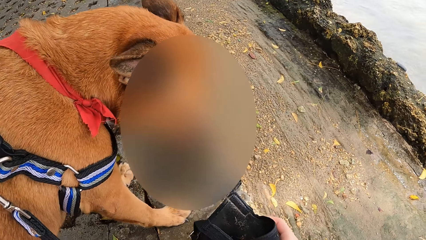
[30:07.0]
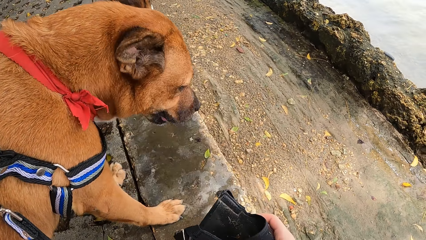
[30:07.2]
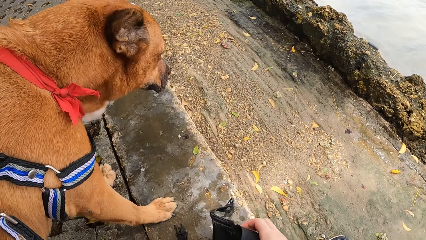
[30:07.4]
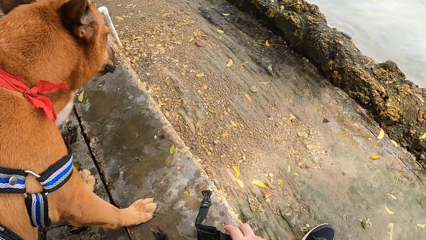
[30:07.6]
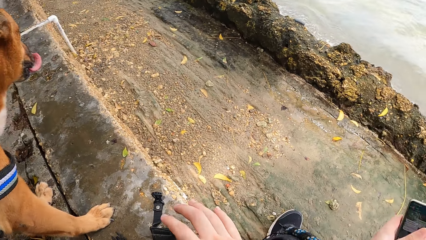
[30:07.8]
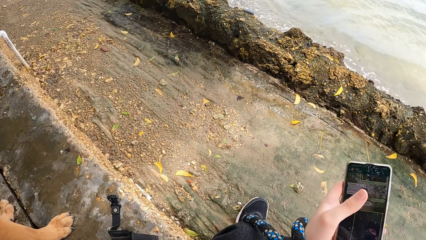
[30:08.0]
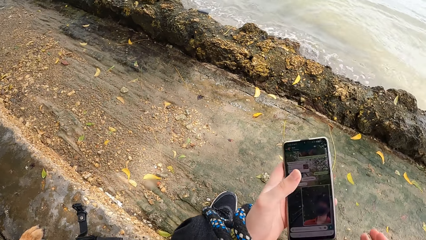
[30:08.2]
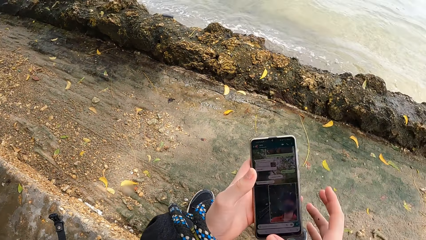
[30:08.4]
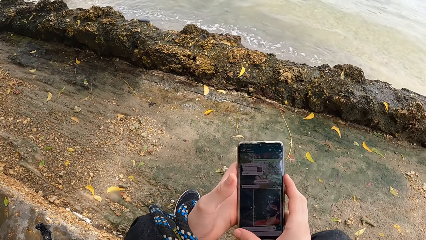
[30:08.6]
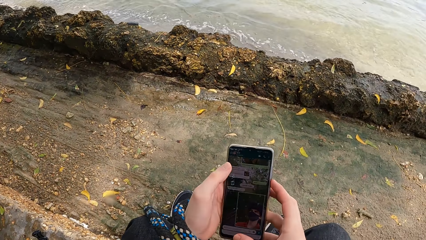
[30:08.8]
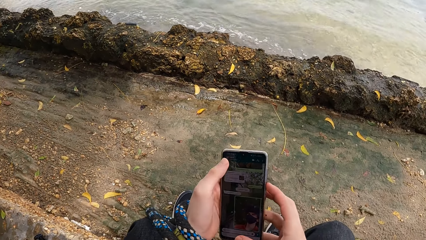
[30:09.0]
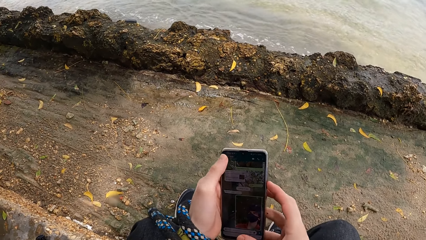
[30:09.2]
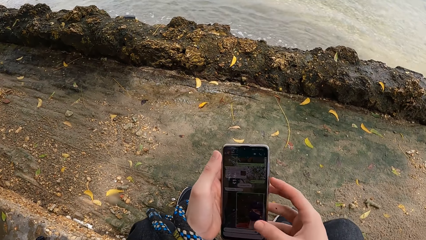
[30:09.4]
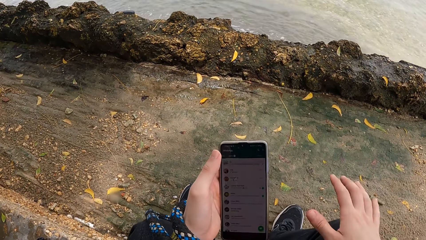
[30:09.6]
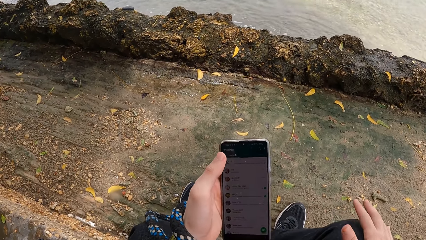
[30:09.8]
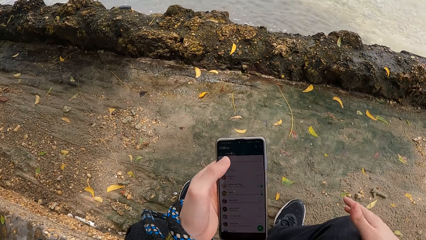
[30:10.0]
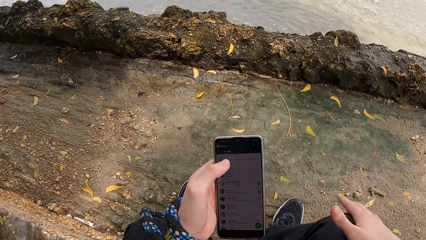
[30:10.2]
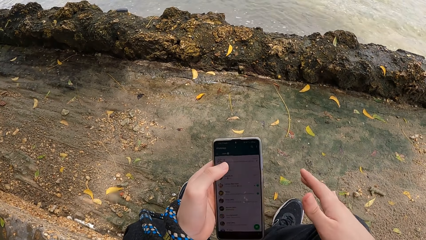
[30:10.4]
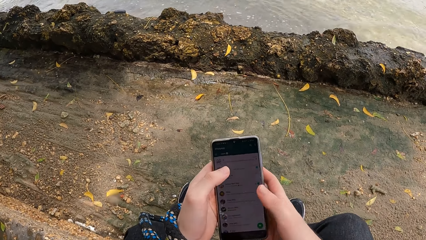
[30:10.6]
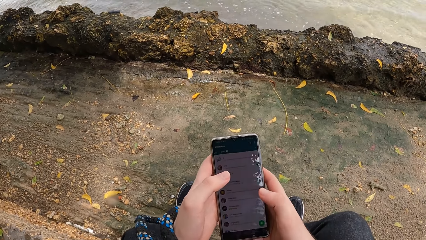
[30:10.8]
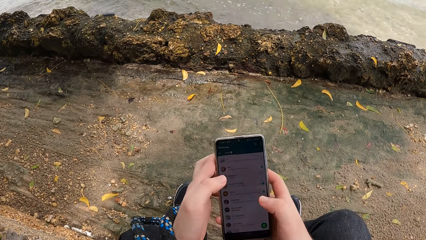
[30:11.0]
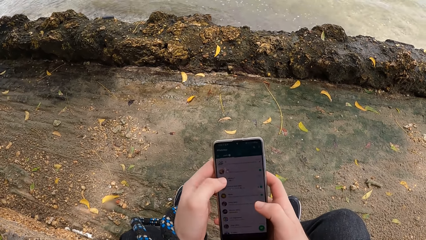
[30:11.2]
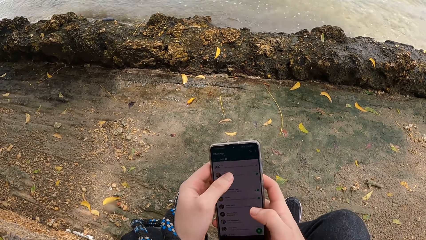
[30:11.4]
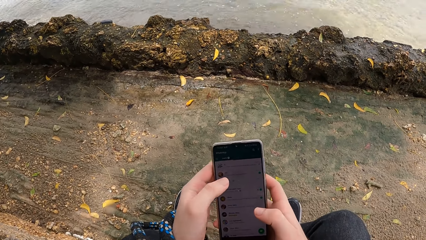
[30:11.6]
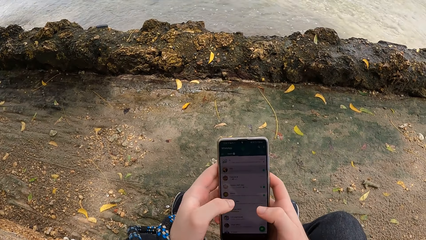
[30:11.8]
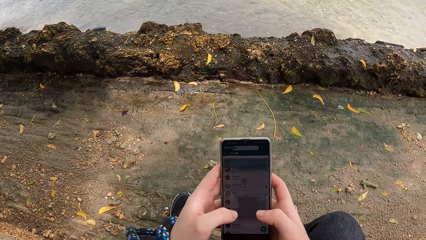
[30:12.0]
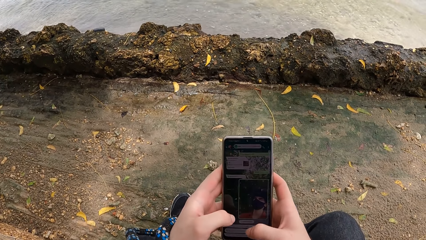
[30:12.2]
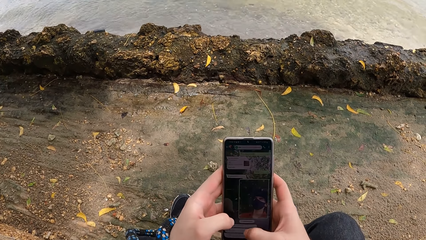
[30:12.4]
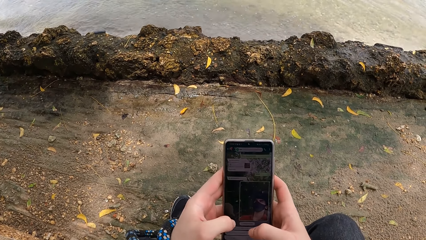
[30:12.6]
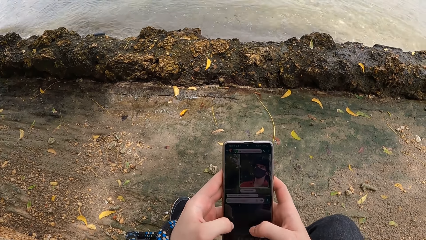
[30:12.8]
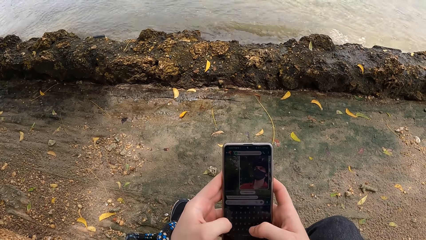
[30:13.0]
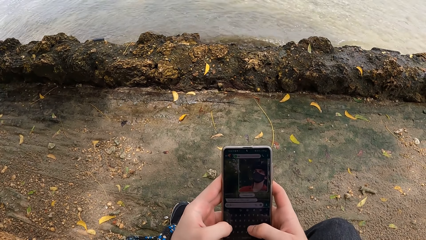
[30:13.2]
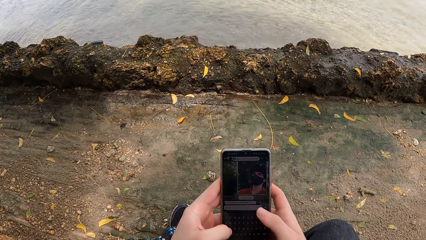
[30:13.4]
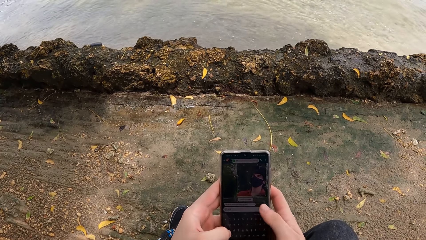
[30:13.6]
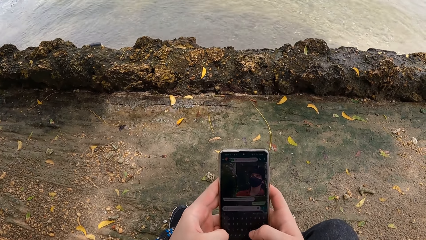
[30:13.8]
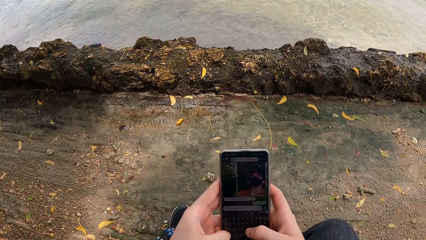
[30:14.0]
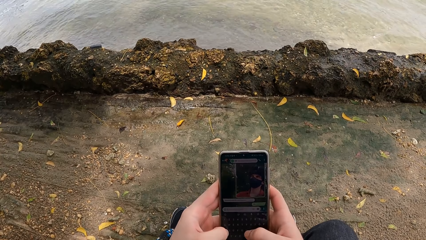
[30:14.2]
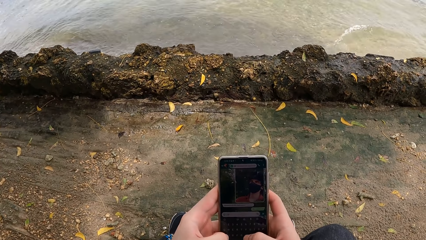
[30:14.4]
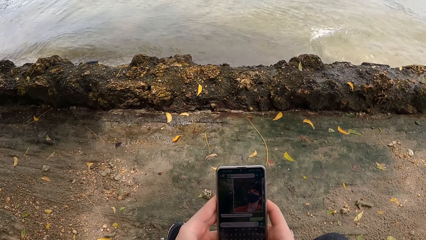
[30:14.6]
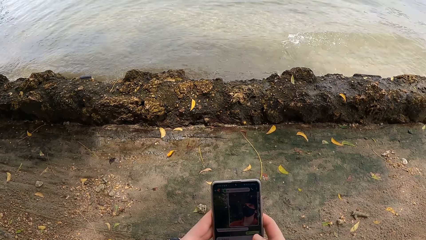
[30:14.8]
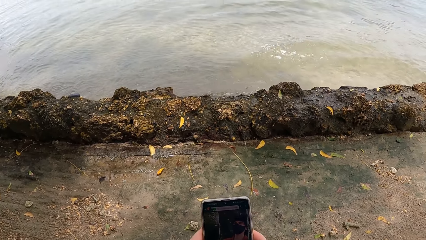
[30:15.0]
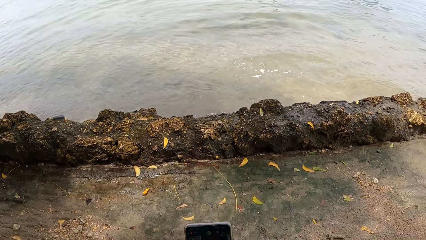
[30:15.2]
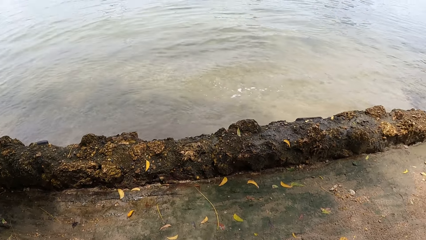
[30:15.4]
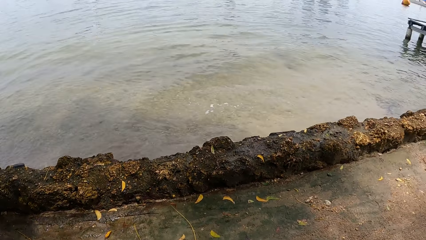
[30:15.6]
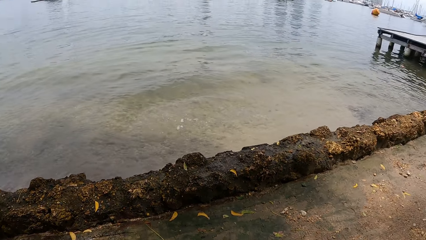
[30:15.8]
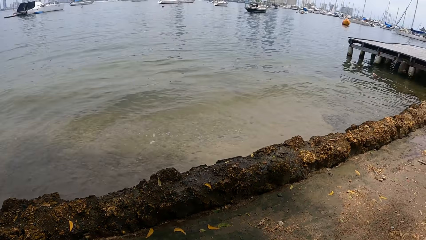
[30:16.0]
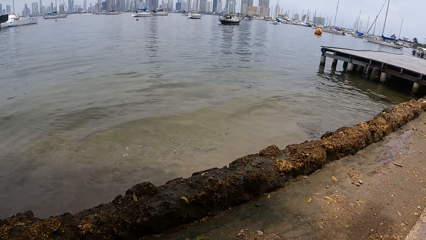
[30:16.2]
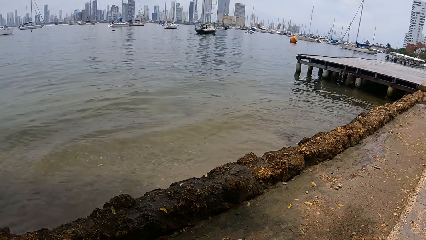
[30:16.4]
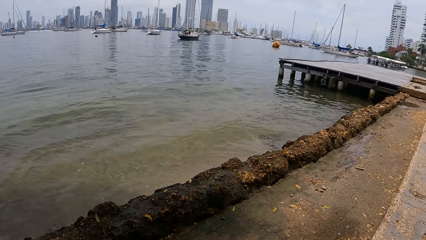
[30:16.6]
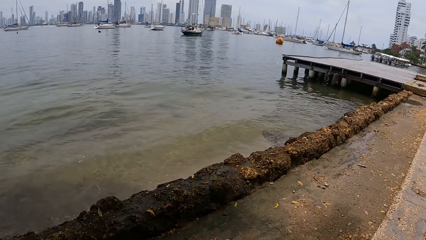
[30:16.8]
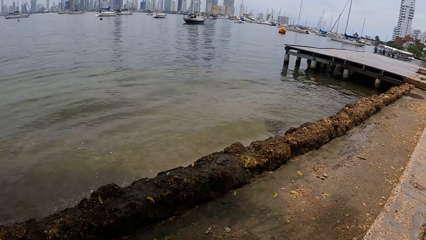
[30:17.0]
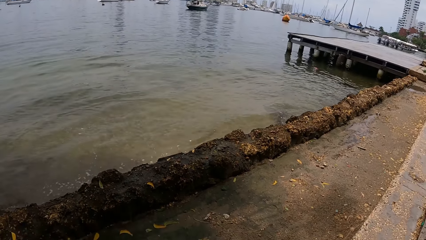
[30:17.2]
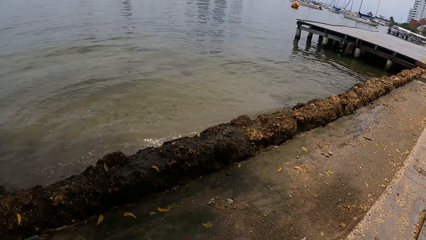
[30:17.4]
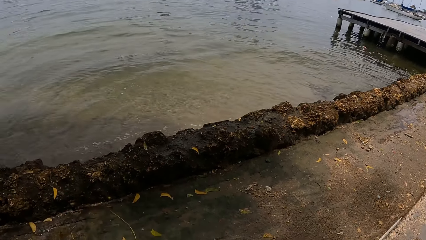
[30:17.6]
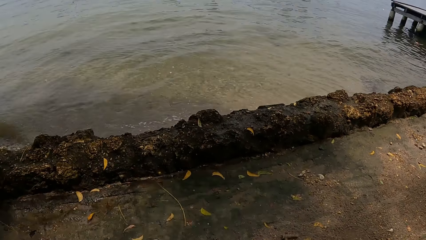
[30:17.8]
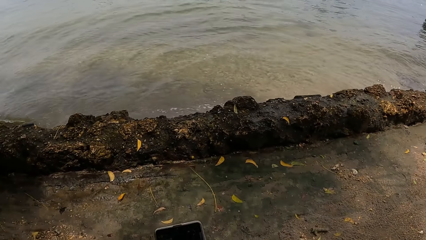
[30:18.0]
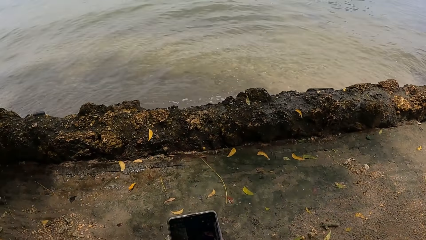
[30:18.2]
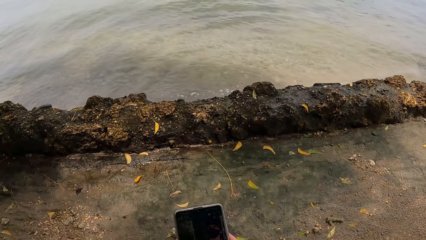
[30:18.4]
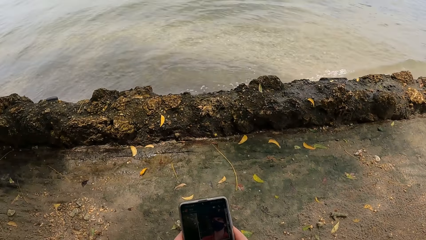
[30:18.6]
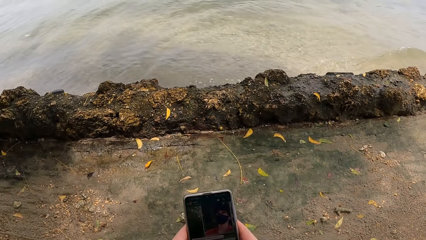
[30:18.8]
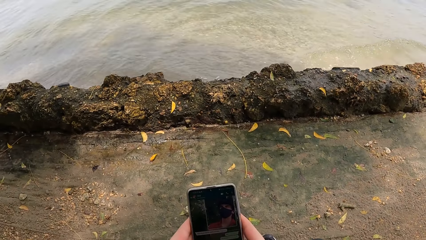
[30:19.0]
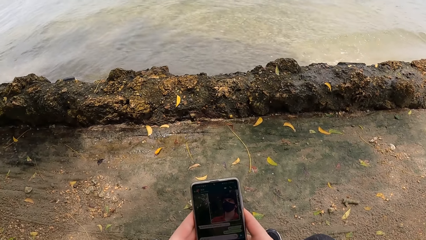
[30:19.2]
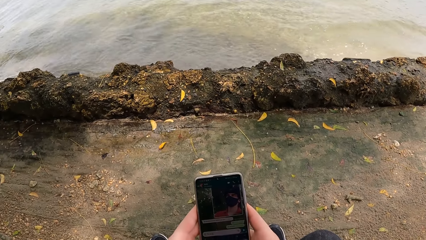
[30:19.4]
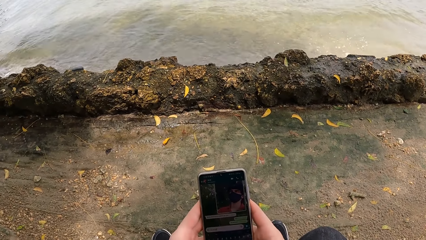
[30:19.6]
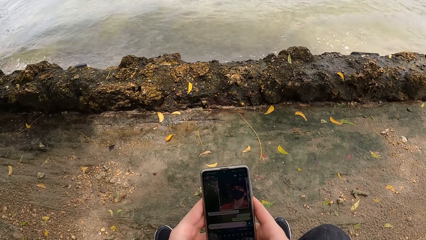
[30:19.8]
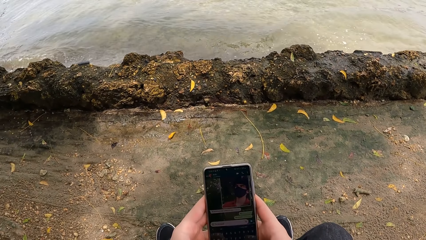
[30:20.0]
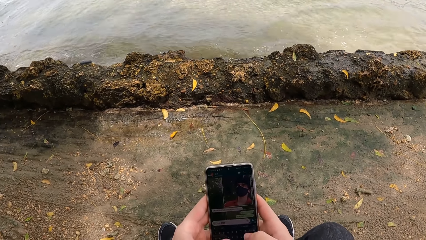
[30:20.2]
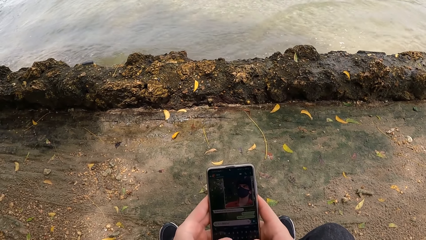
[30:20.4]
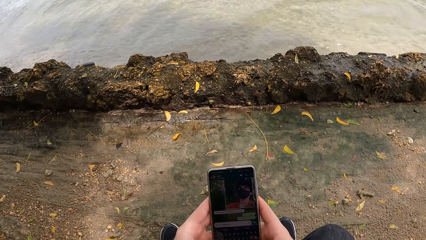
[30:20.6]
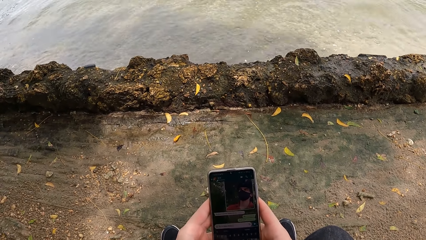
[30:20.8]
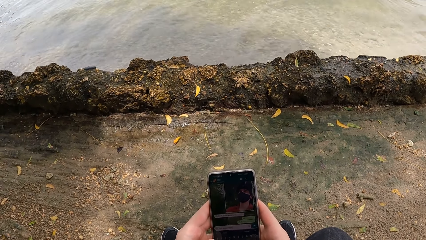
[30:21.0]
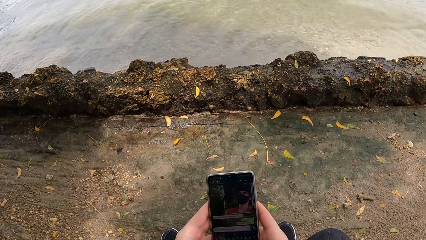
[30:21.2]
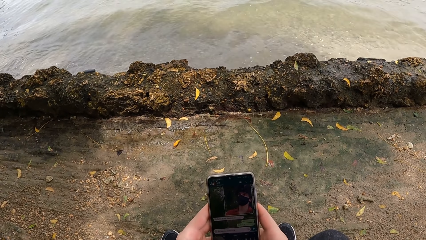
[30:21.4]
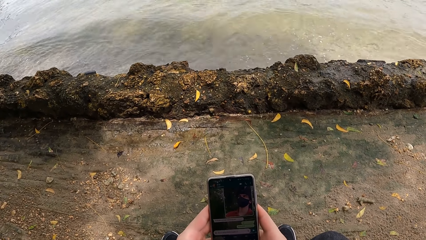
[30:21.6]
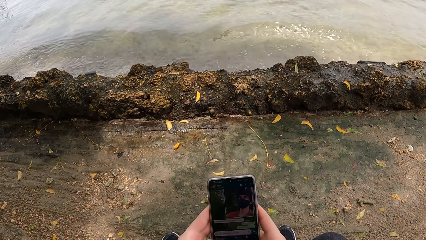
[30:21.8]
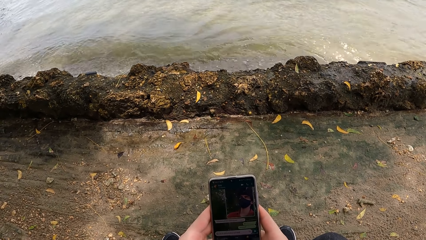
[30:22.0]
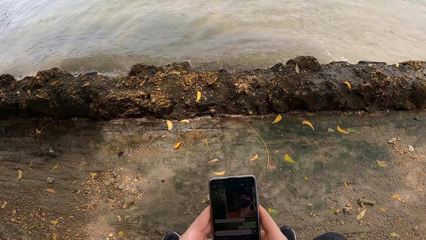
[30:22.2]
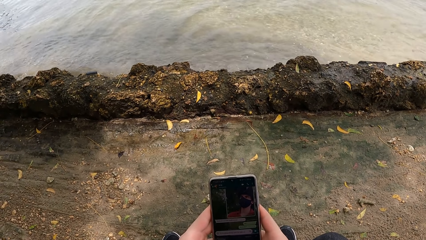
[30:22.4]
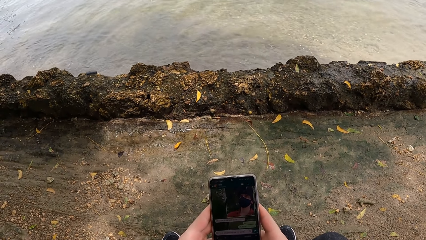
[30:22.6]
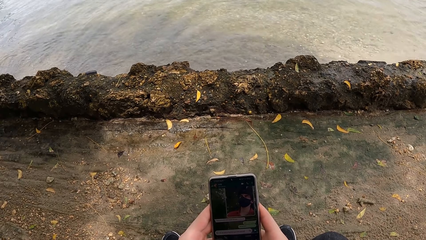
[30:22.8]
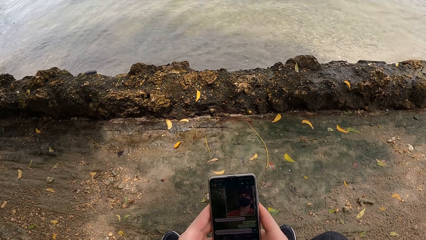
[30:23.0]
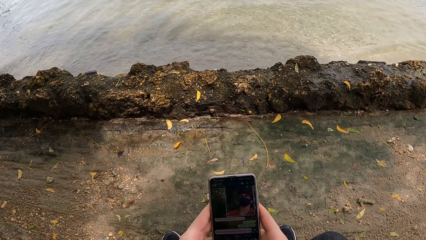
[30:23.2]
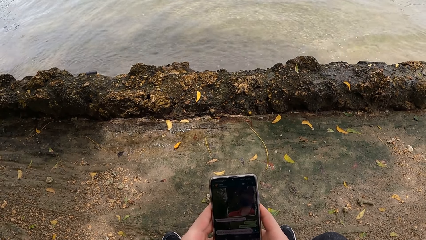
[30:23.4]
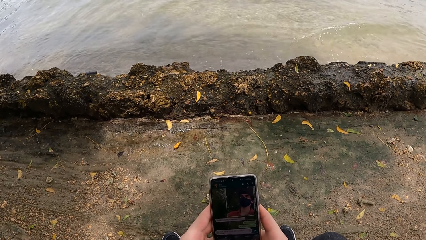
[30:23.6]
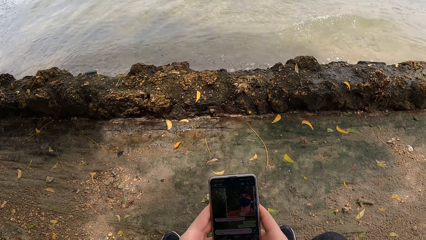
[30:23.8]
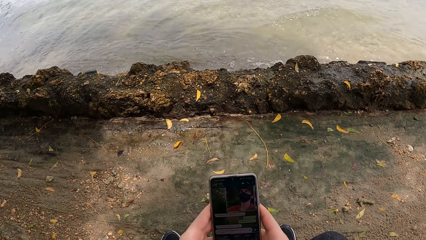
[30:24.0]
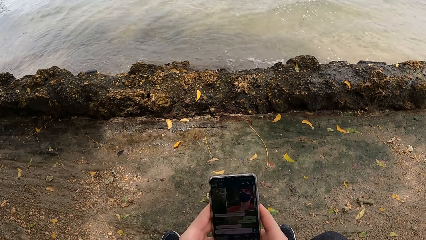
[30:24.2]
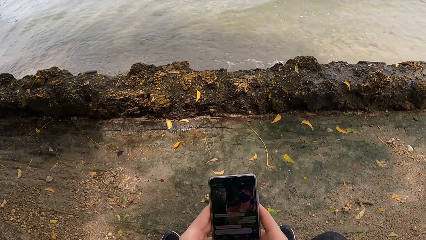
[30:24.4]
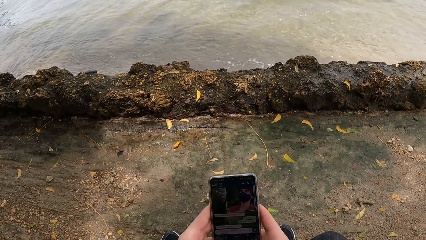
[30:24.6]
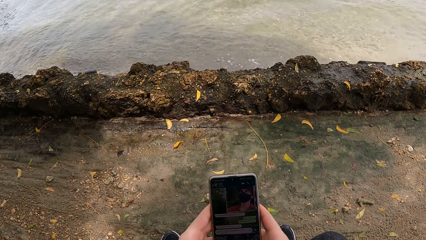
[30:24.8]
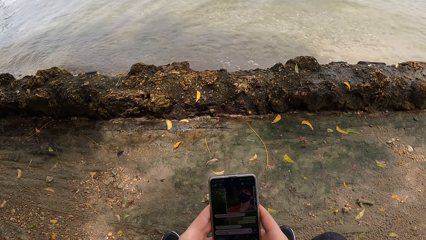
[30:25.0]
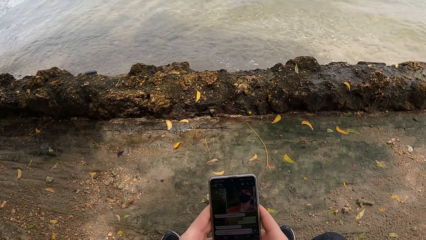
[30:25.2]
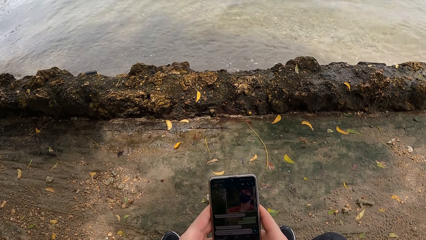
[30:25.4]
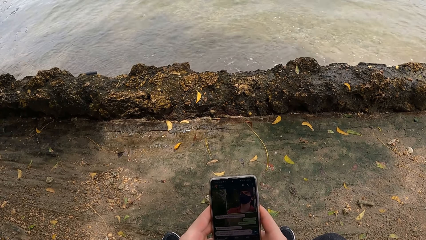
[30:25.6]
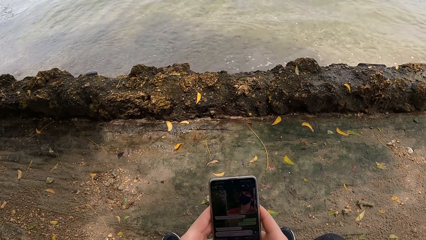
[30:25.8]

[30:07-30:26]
The camera wearer operates the phone. They operate the phone. They look around. They operate the phone.
